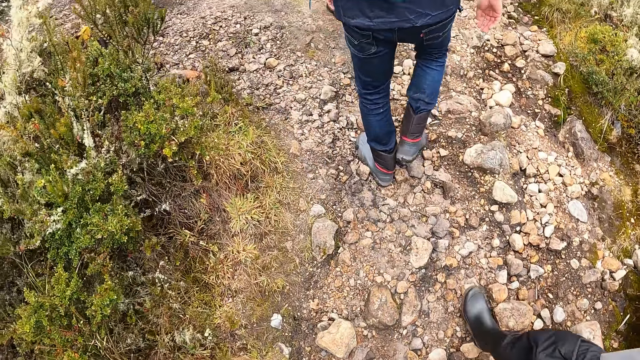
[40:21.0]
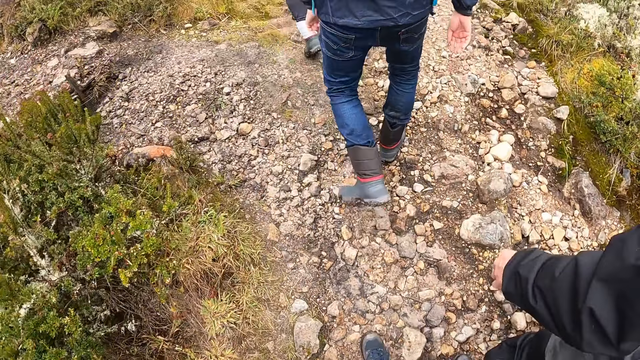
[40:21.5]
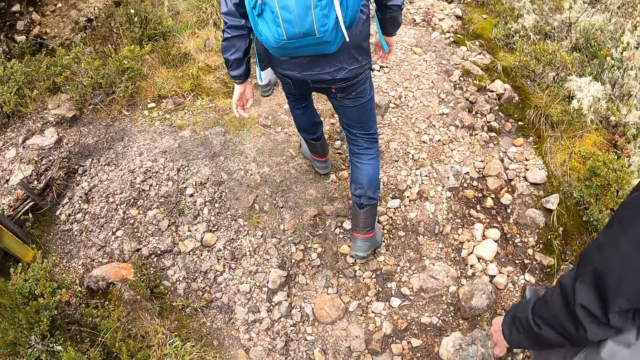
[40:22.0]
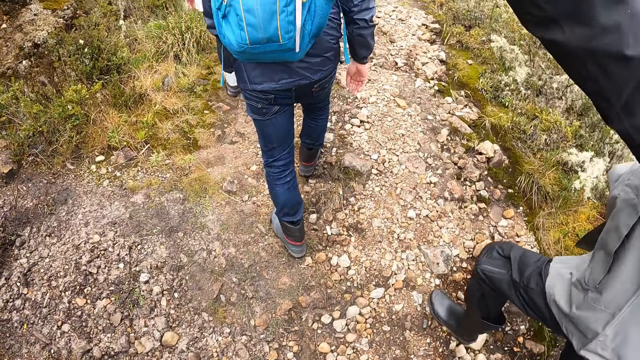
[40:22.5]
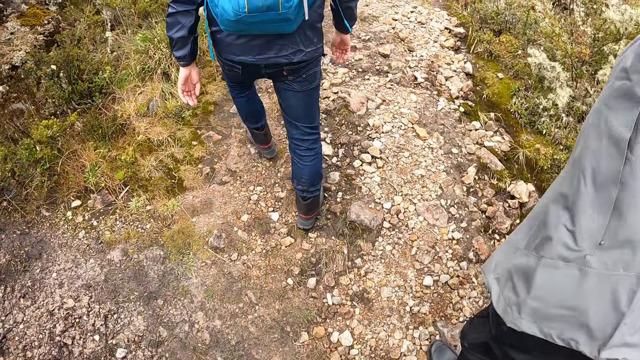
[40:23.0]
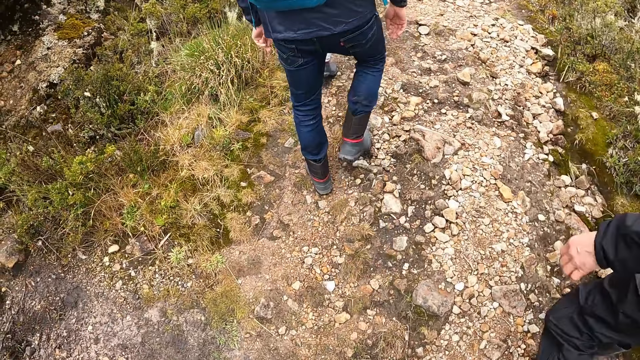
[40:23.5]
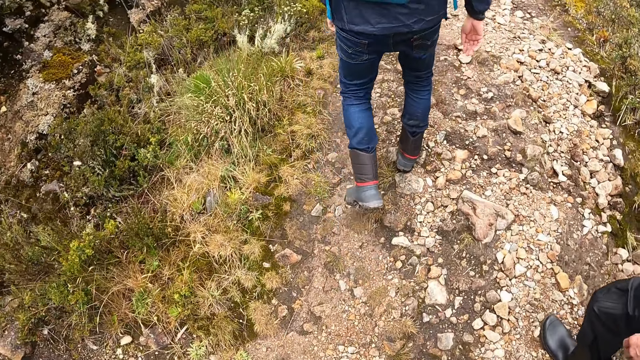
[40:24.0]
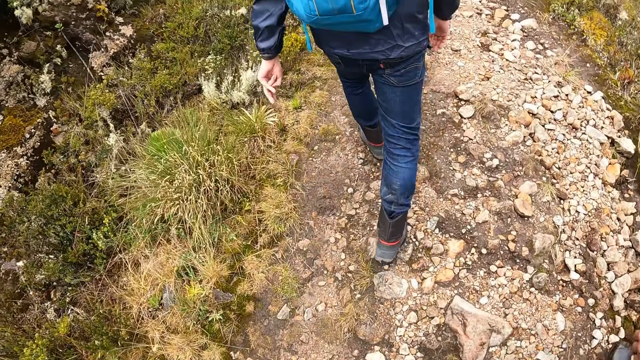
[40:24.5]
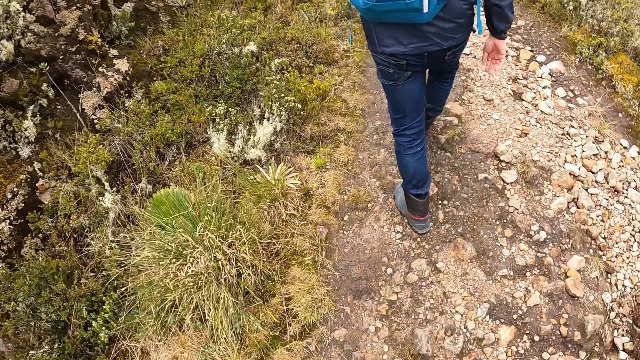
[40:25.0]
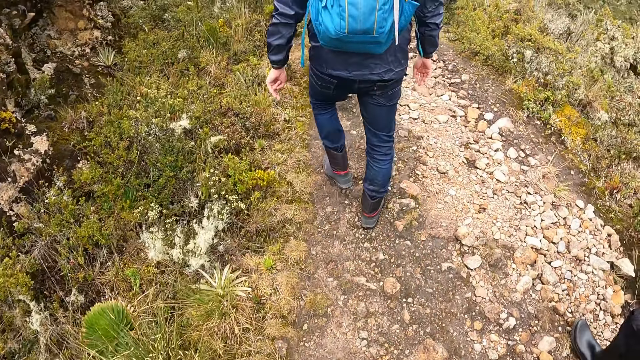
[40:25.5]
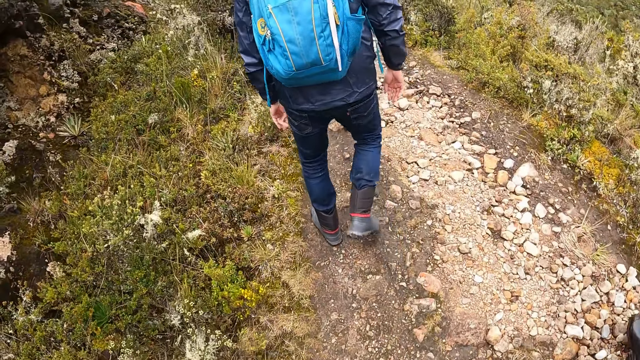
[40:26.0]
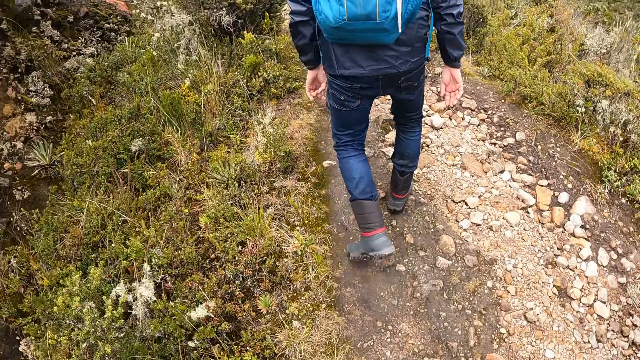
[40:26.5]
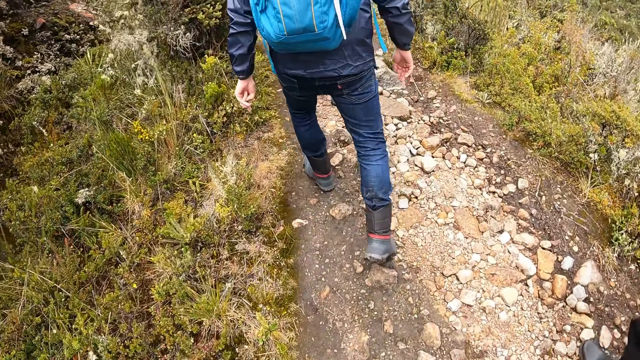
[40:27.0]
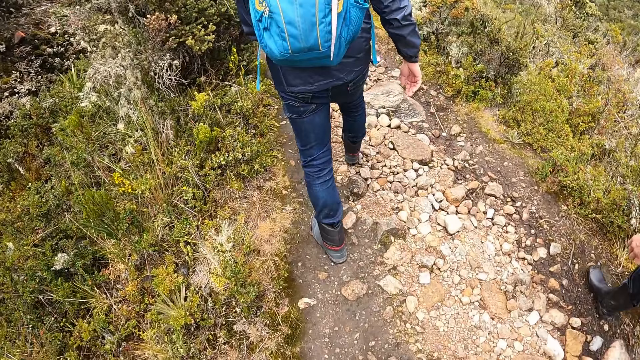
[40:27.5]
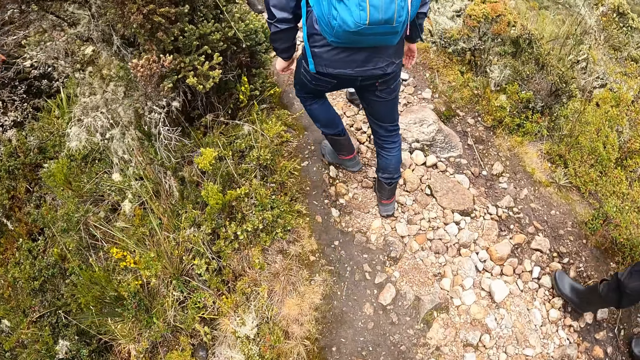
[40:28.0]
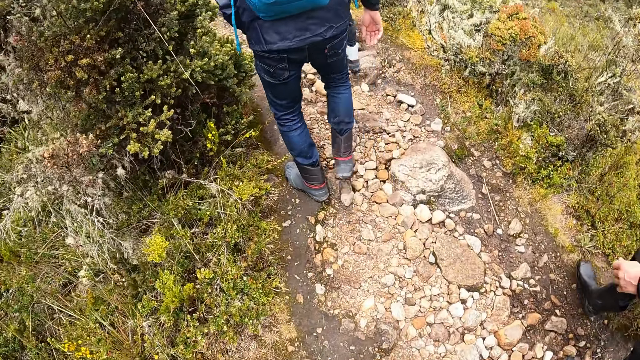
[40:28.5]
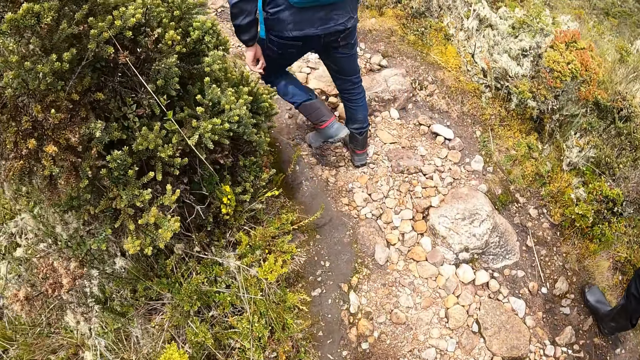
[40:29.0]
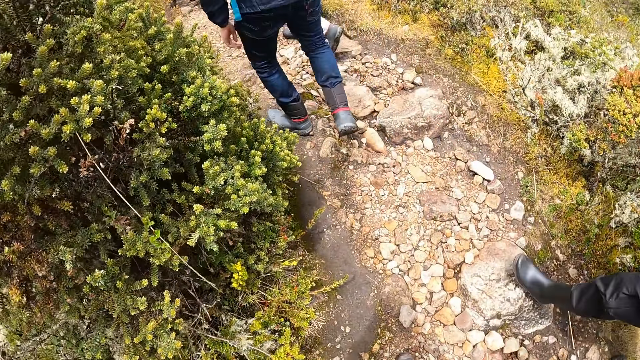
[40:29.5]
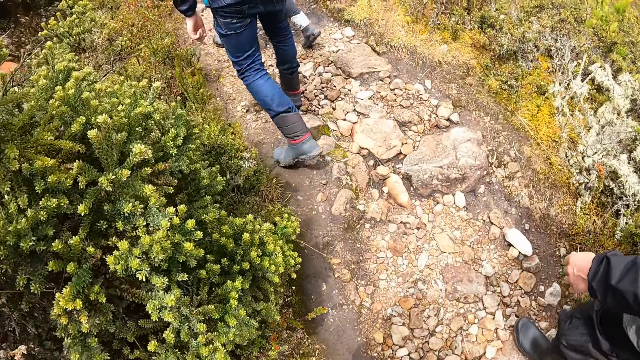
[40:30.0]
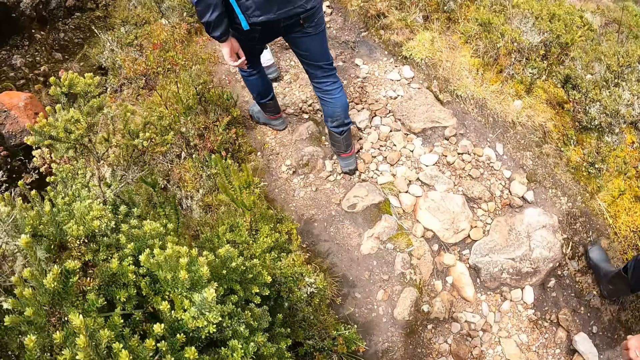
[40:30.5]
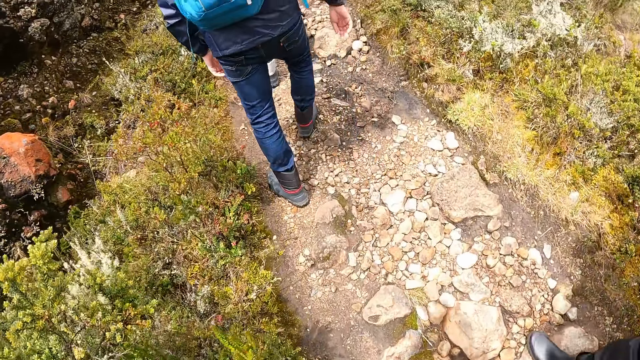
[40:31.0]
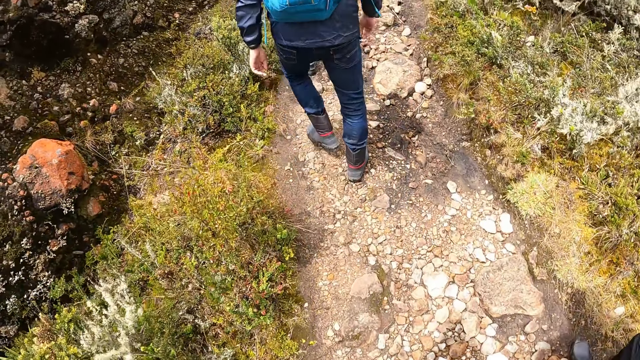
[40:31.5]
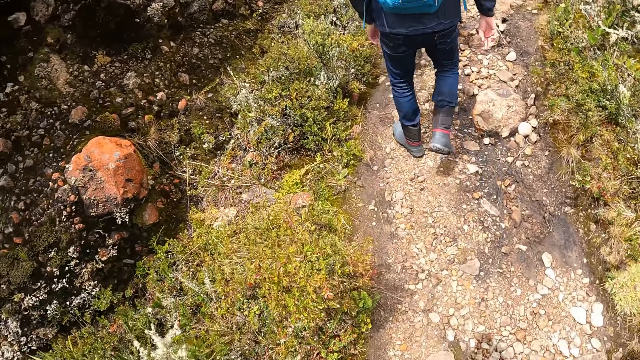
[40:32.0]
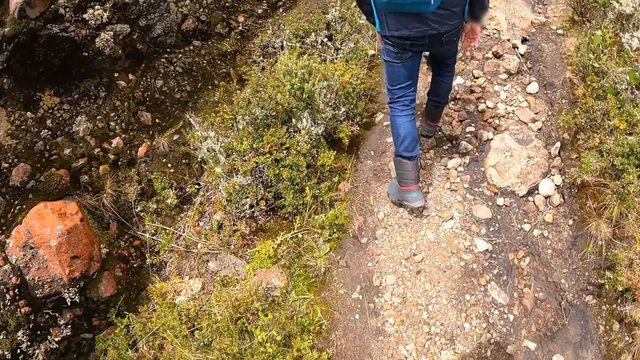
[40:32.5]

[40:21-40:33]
A man moves a hand. The camera wearer walks behind a person.

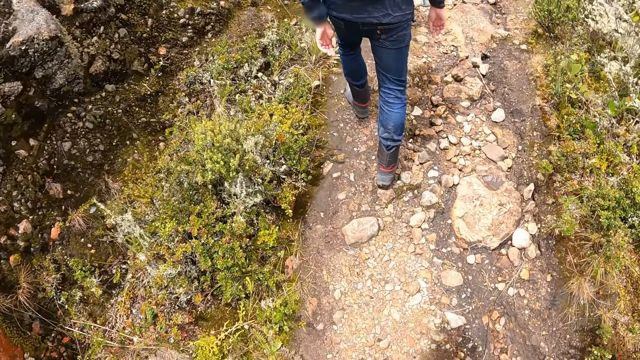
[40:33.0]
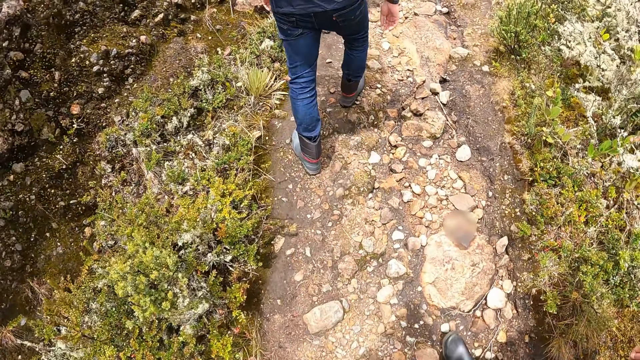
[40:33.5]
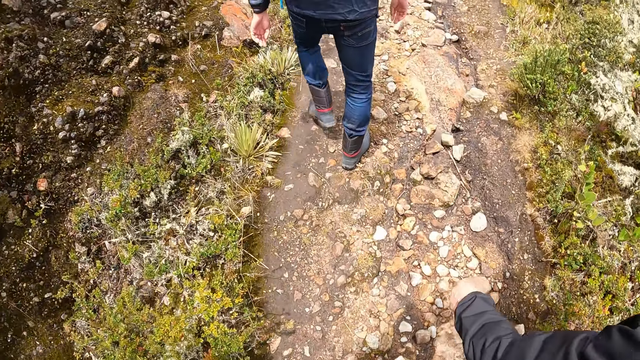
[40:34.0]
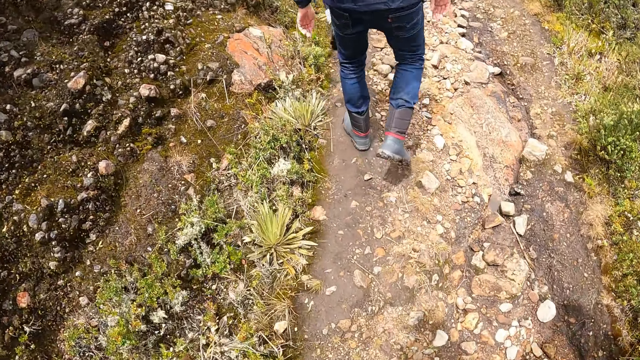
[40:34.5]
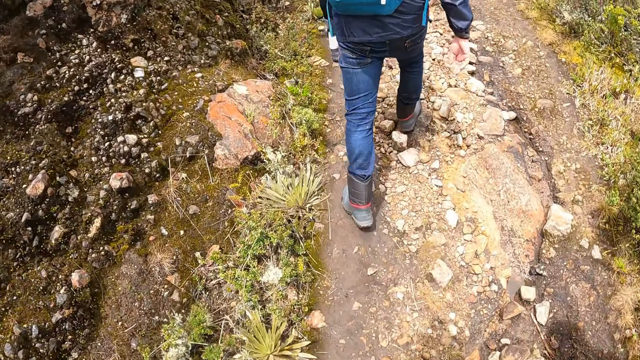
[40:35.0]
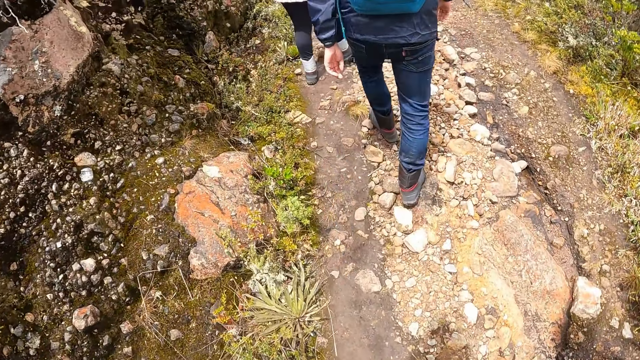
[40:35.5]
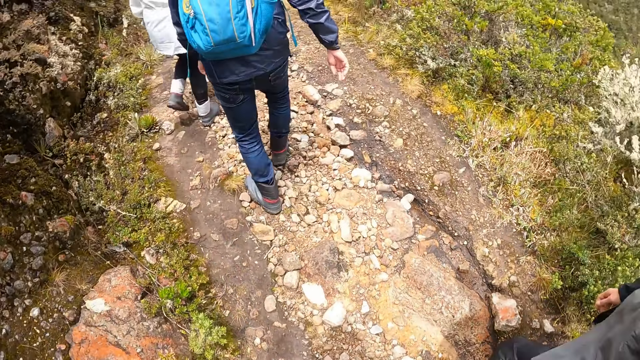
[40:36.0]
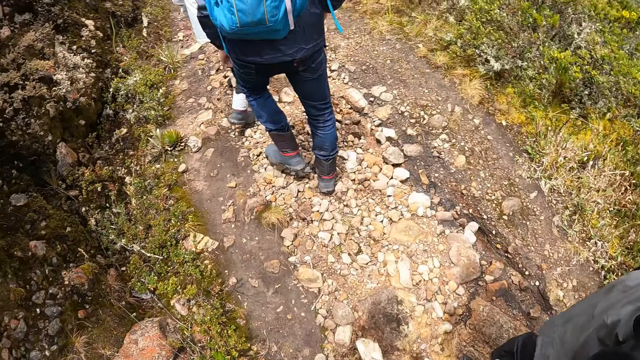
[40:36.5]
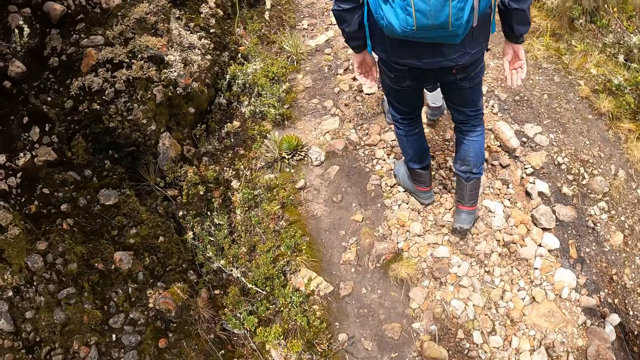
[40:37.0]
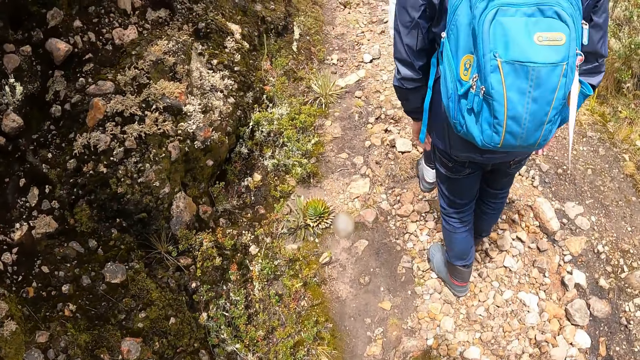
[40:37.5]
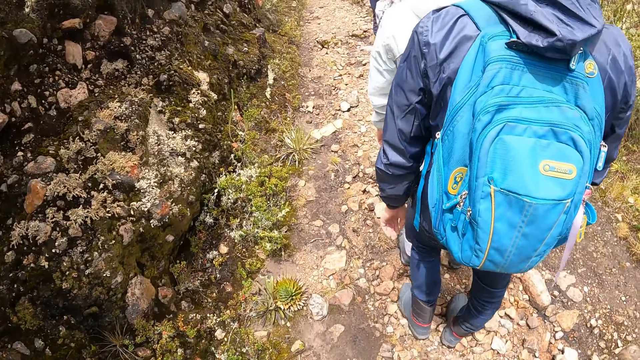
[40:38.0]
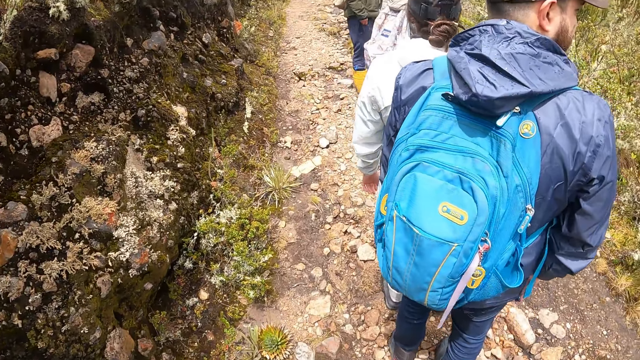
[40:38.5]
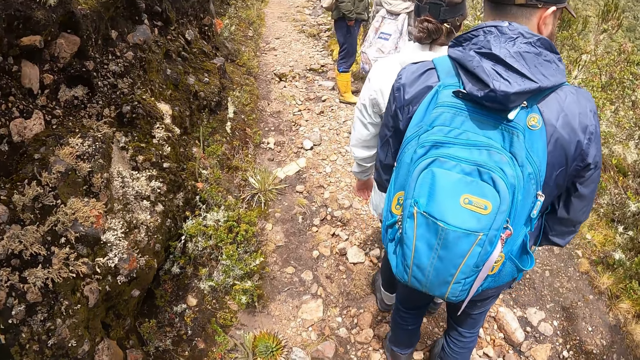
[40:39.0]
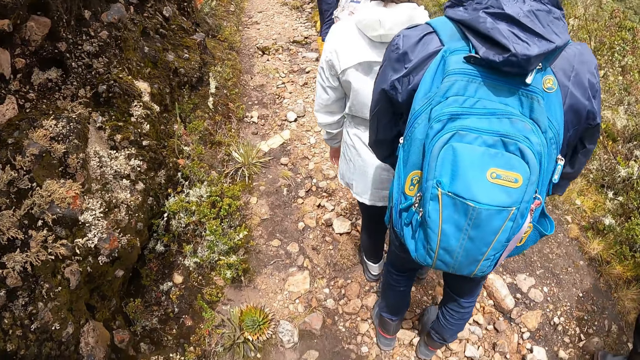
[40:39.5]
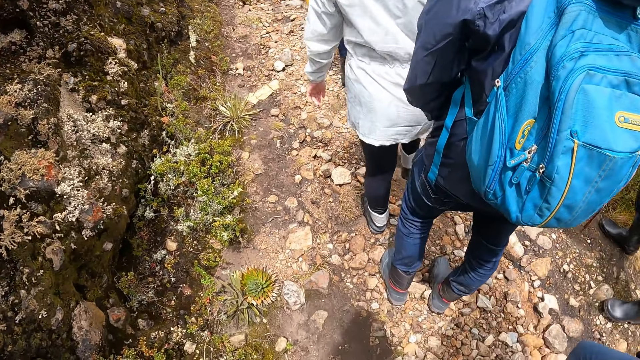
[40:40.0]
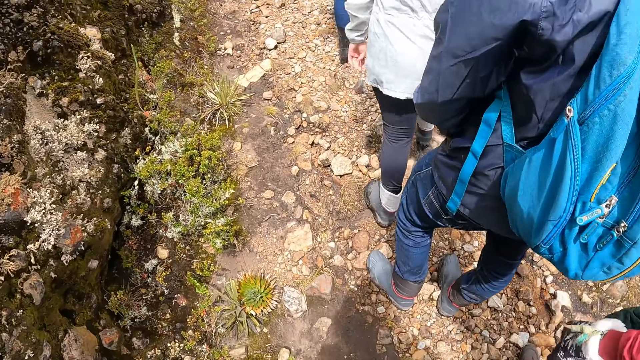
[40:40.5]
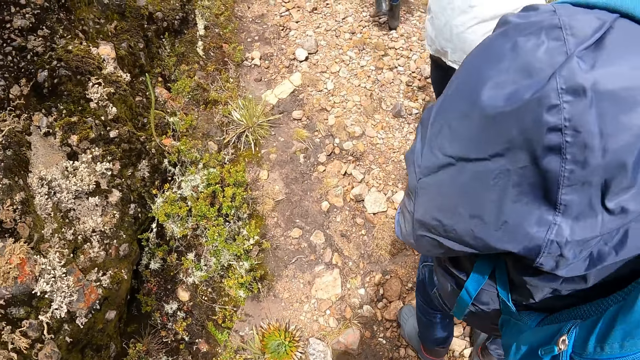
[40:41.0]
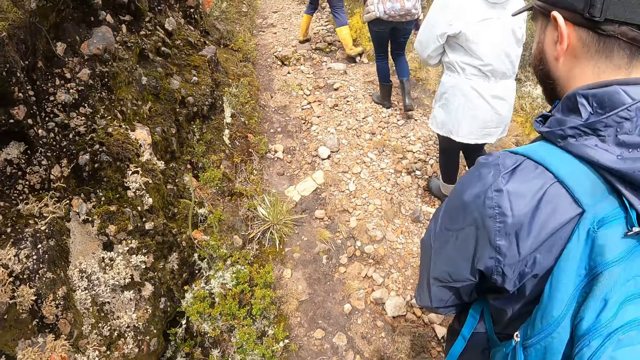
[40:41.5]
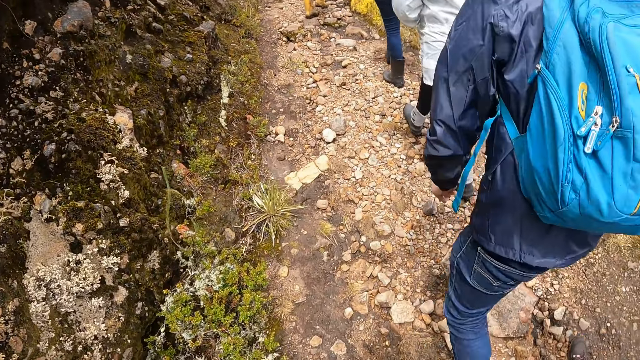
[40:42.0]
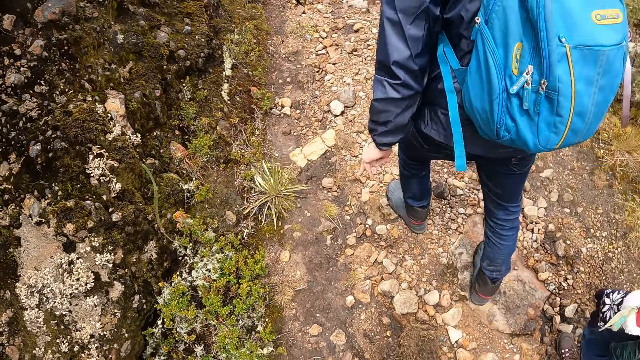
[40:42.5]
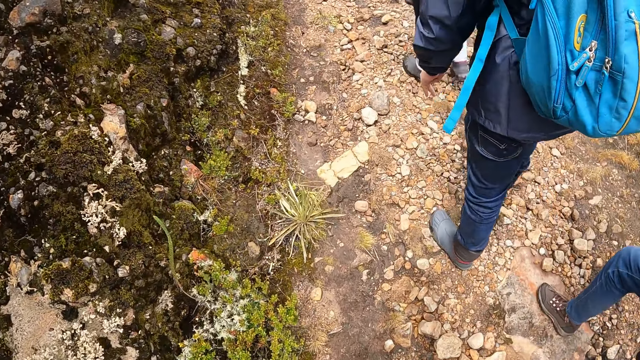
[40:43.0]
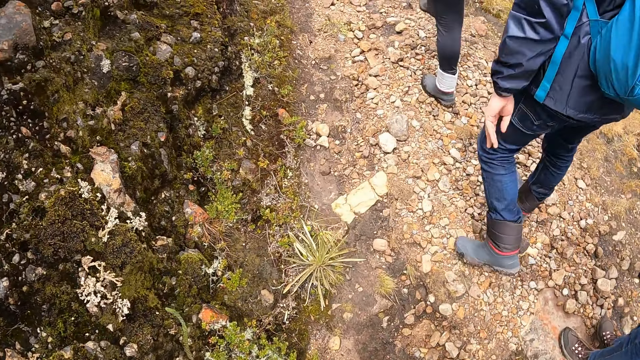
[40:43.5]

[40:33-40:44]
The camera wearer stands behind a person. They walk behind the person.
